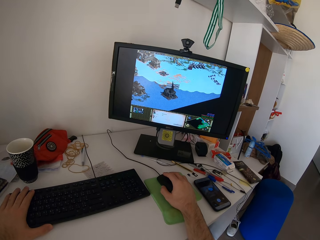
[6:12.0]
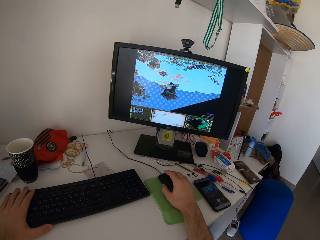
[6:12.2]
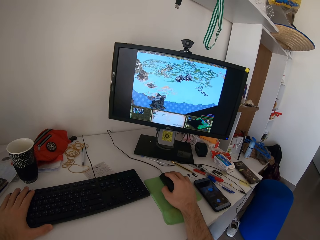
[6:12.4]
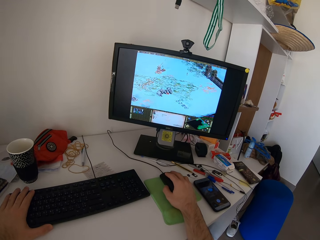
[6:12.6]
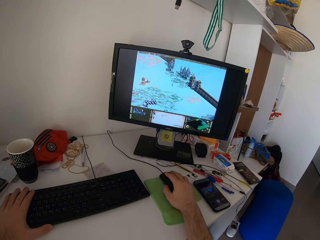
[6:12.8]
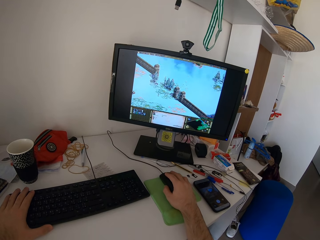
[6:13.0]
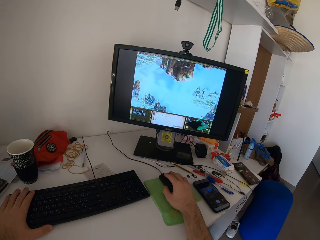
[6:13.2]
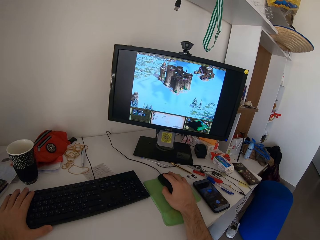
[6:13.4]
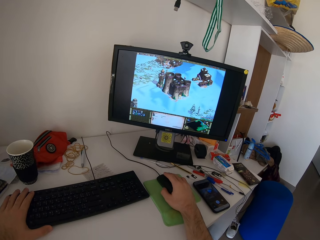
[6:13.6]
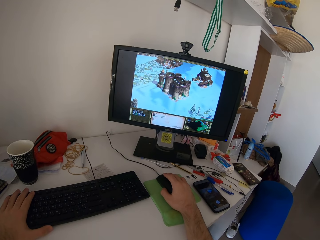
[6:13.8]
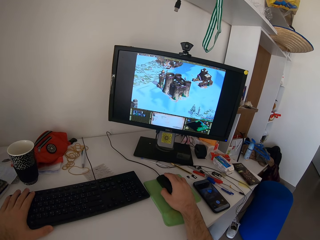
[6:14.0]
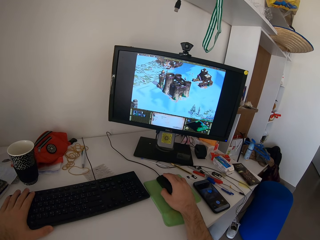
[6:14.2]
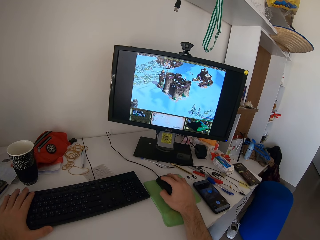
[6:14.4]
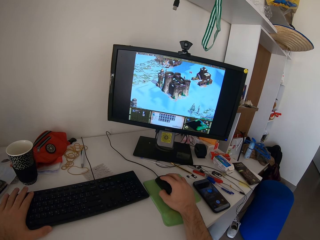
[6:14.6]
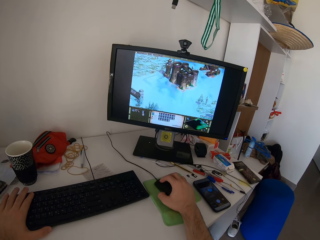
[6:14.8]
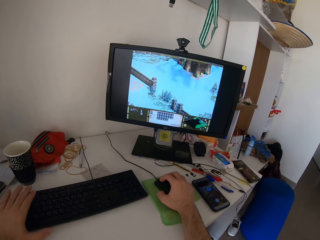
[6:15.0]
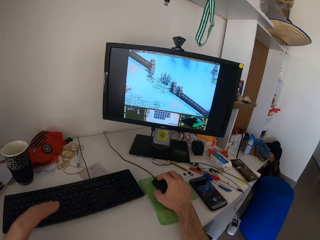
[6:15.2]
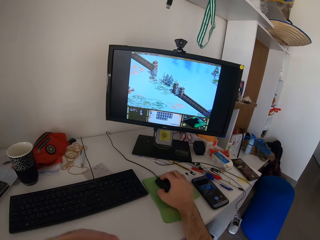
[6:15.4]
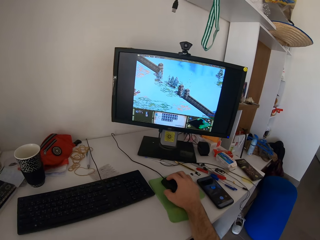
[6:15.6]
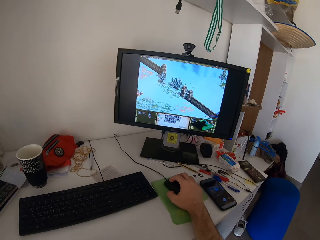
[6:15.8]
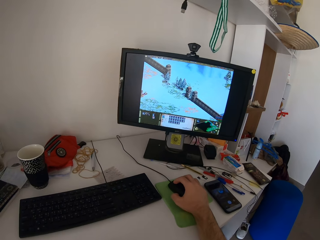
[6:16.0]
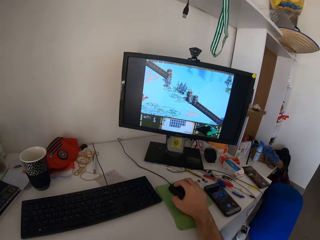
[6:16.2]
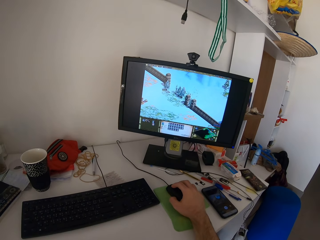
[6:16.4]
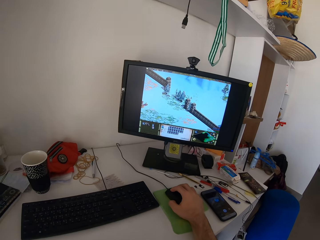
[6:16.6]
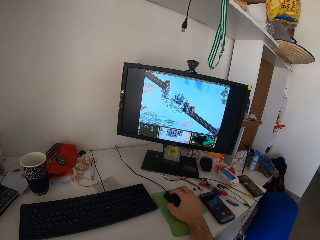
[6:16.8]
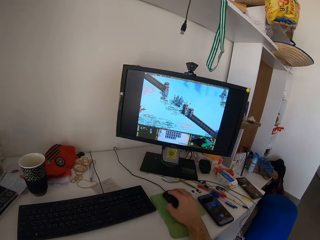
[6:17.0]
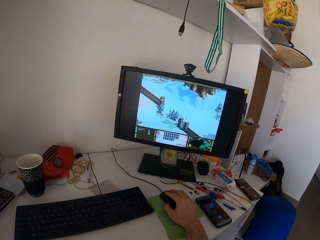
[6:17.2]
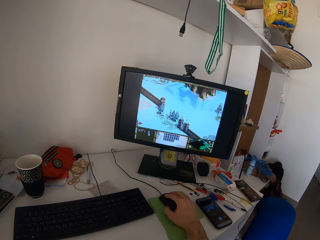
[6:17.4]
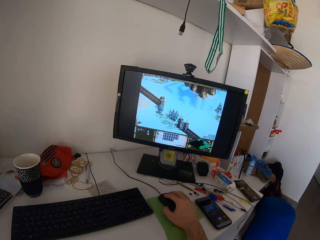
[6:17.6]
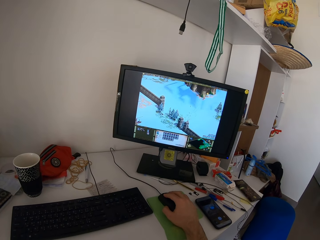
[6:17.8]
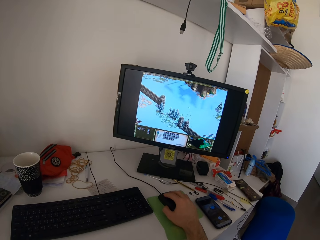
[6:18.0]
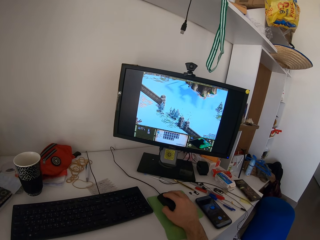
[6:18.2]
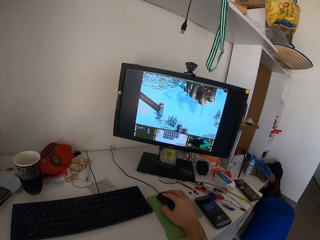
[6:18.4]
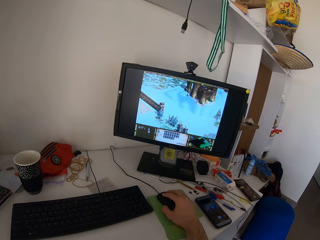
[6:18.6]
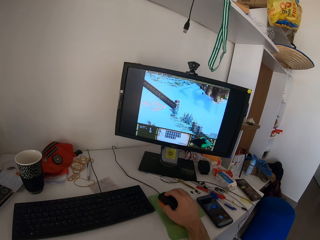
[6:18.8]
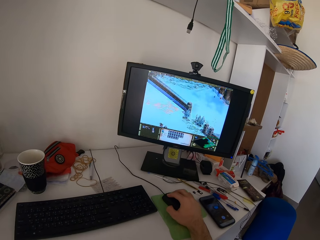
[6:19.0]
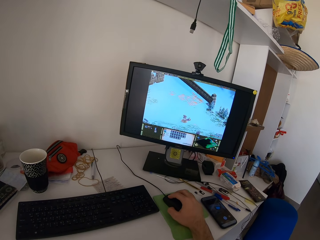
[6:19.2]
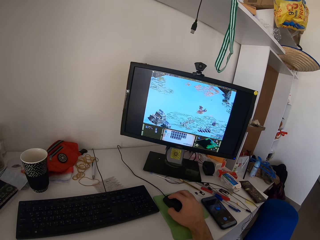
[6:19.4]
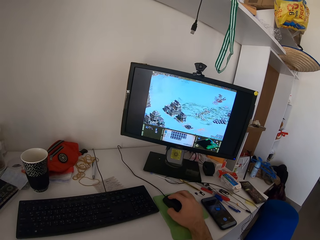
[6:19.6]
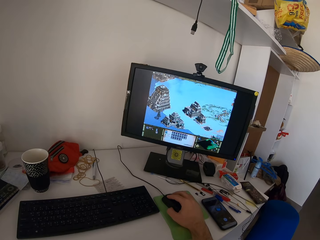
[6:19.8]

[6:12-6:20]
The camera wearer lifts his left hand off the keyboard. He plays a game in the computer machine using a mouse.

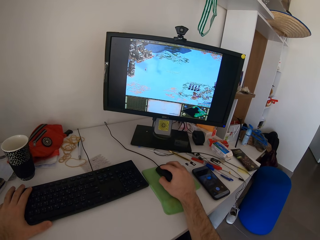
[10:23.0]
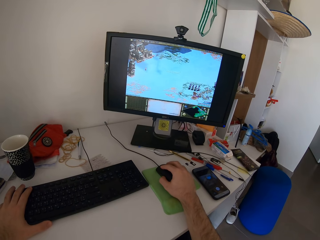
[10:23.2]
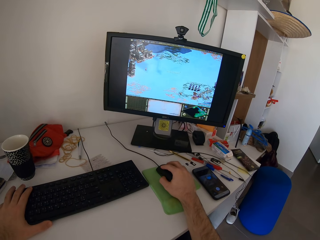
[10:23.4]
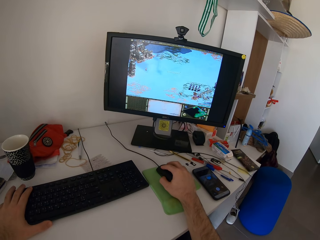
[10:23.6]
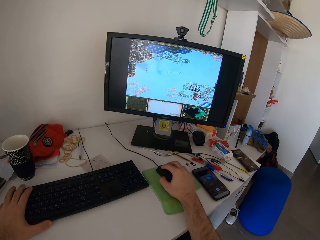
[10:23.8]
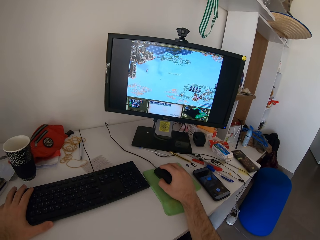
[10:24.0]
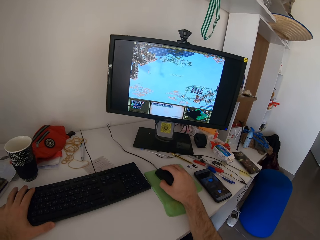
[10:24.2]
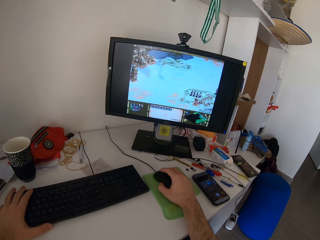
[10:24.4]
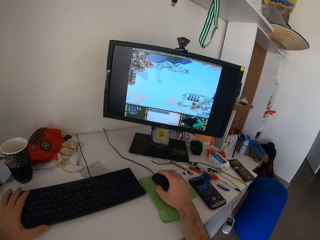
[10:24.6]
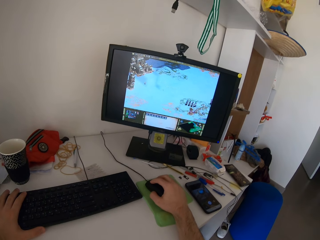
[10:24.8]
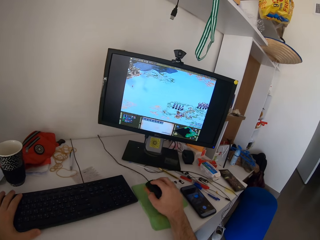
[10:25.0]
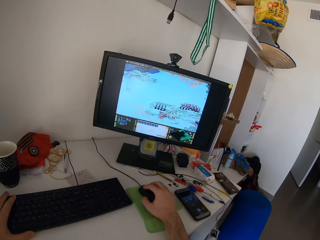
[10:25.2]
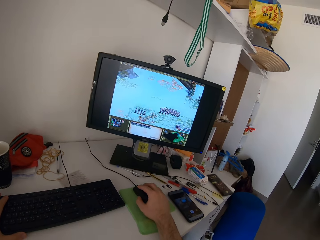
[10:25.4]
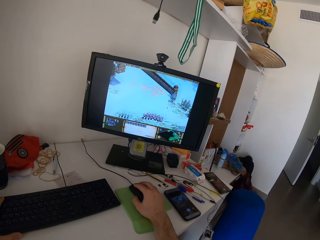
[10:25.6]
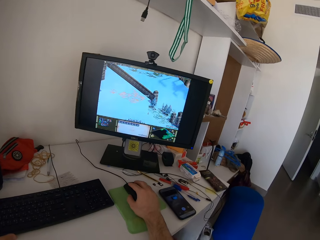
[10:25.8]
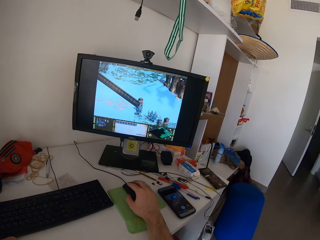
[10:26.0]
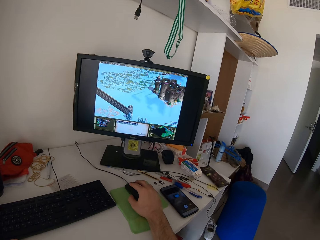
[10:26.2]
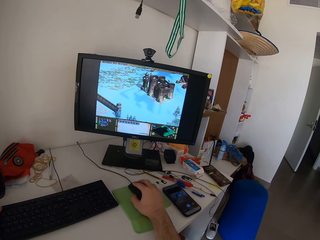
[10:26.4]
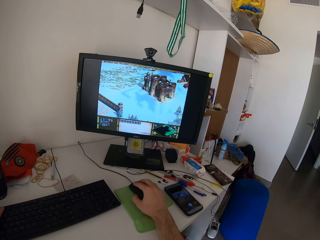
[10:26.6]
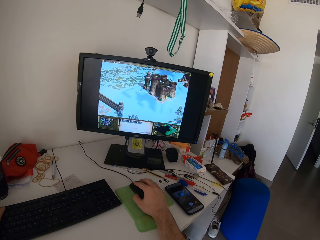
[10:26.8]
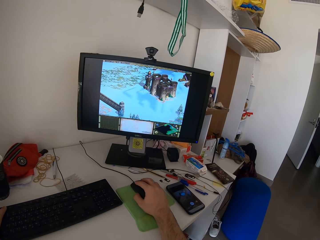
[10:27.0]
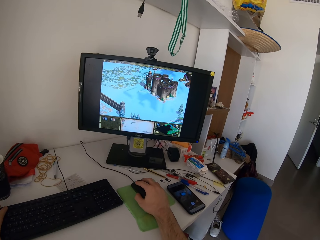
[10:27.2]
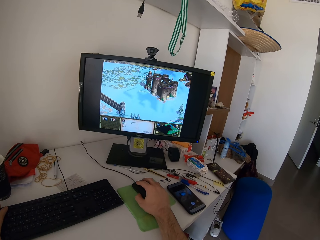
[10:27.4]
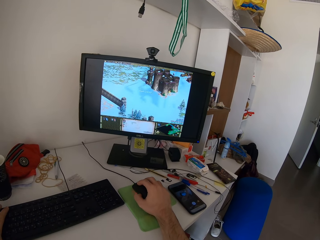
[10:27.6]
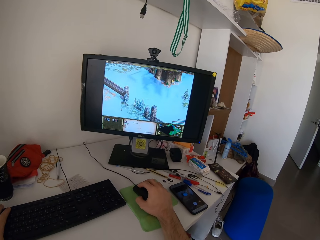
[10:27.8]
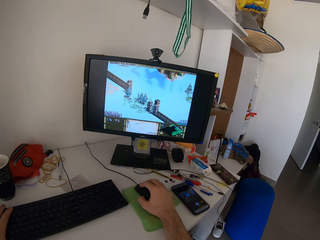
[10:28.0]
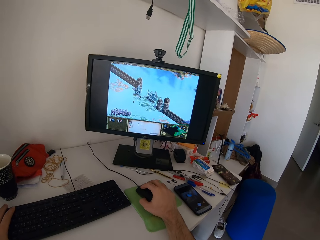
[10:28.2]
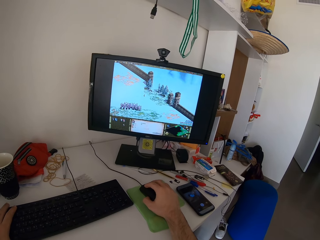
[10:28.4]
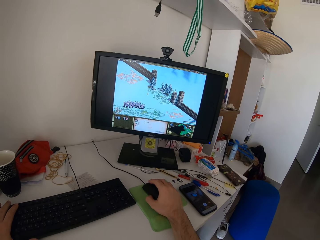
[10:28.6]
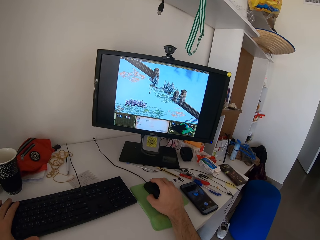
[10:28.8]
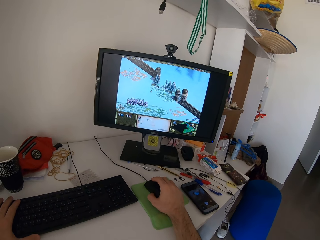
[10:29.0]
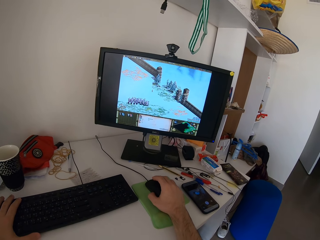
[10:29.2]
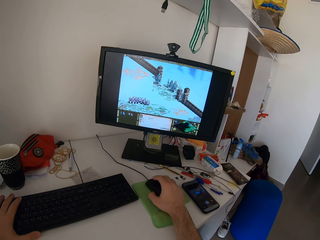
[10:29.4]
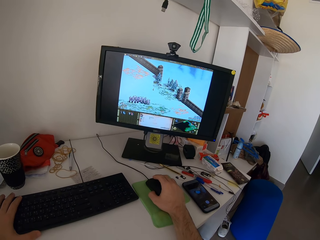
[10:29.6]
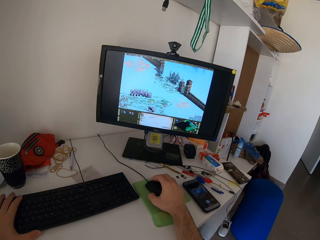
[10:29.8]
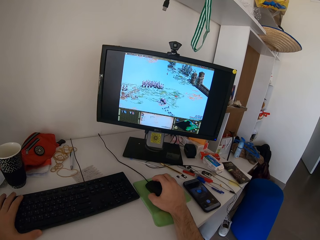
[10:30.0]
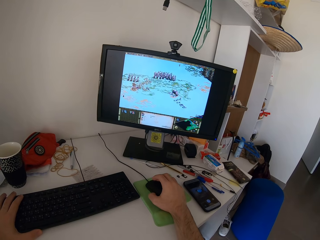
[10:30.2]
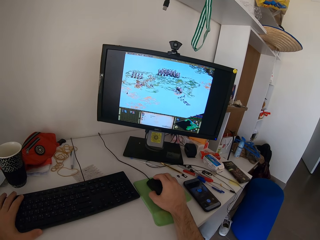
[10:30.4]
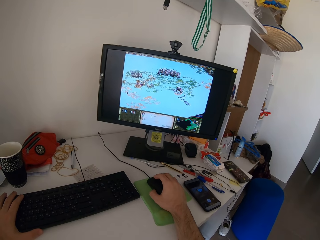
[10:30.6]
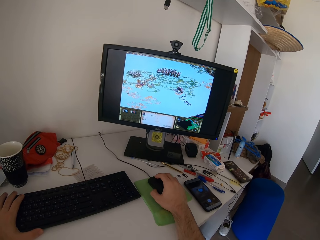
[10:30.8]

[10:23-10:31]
The camera wearer moves his head.

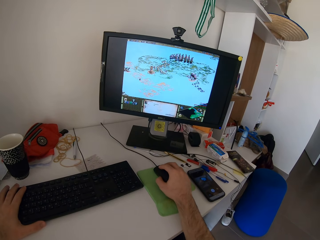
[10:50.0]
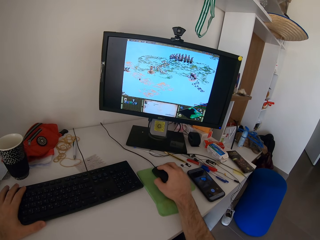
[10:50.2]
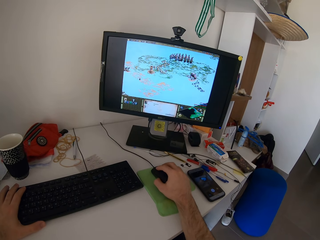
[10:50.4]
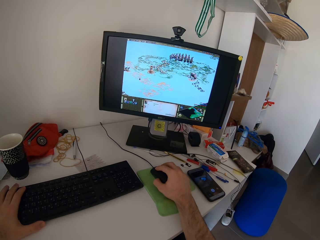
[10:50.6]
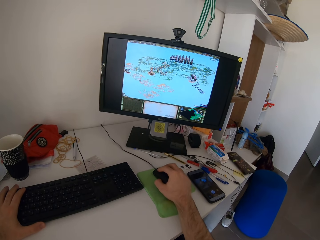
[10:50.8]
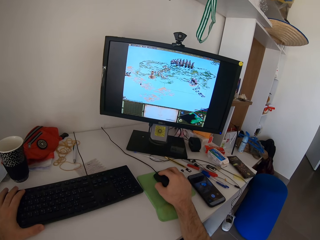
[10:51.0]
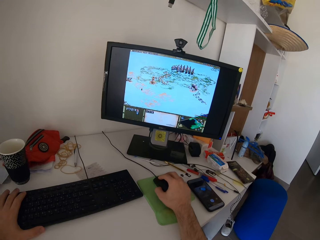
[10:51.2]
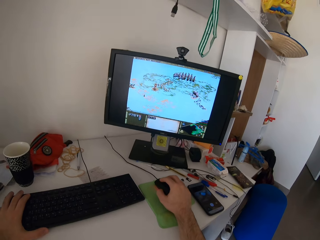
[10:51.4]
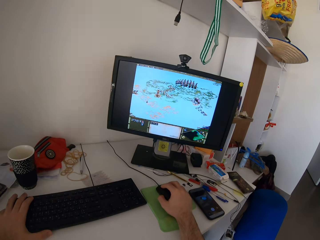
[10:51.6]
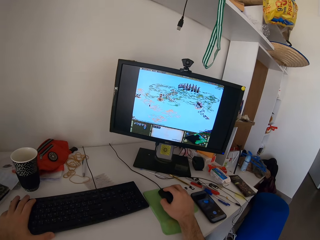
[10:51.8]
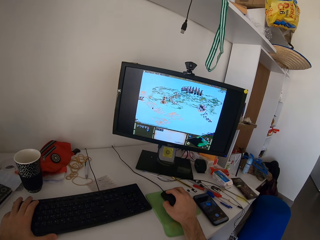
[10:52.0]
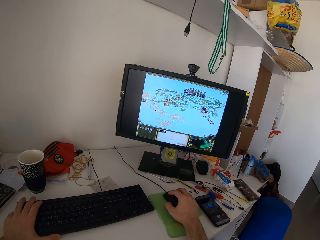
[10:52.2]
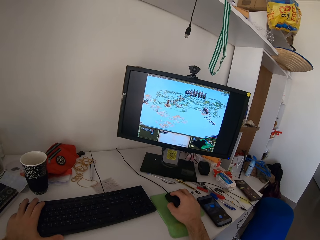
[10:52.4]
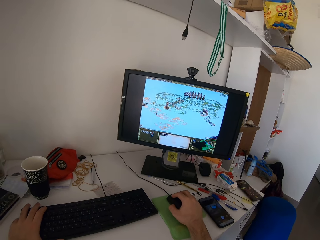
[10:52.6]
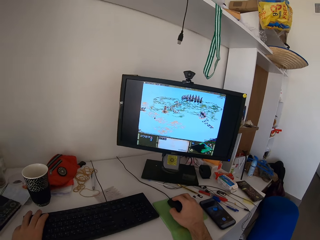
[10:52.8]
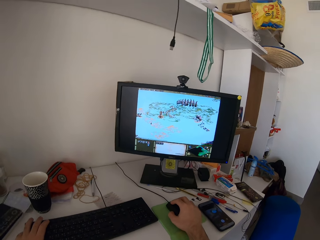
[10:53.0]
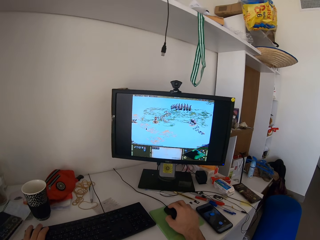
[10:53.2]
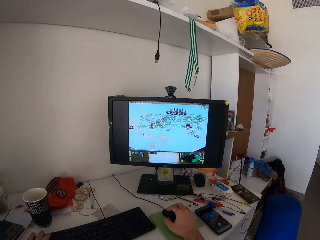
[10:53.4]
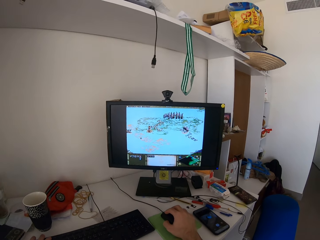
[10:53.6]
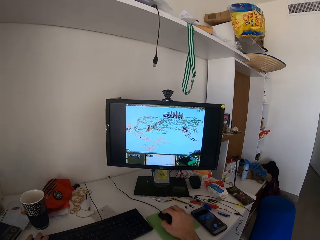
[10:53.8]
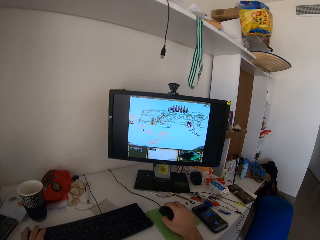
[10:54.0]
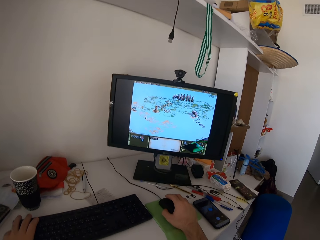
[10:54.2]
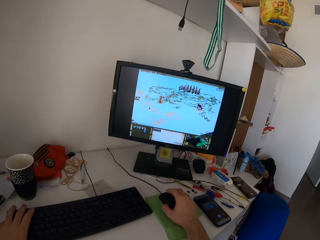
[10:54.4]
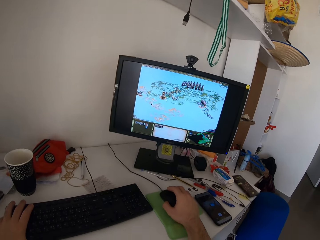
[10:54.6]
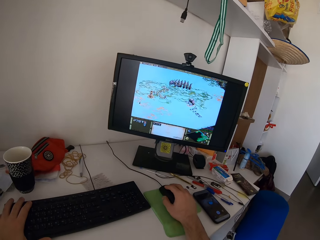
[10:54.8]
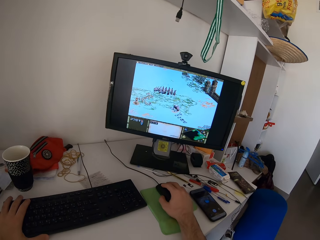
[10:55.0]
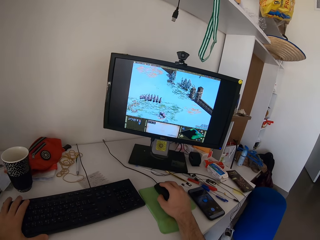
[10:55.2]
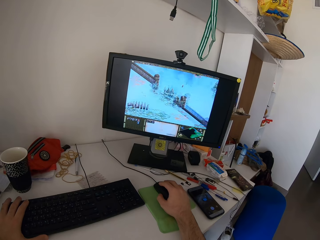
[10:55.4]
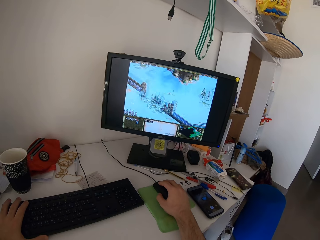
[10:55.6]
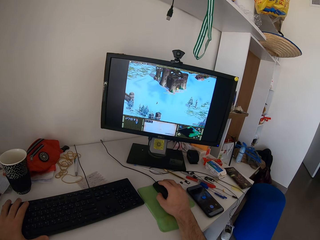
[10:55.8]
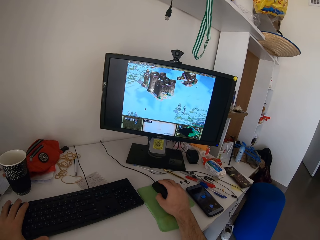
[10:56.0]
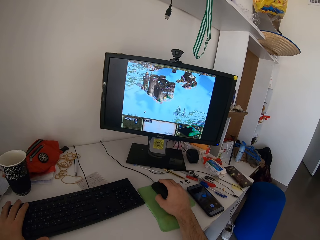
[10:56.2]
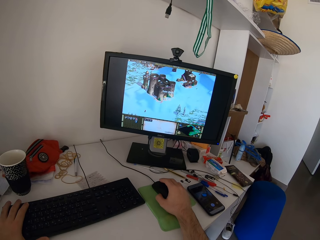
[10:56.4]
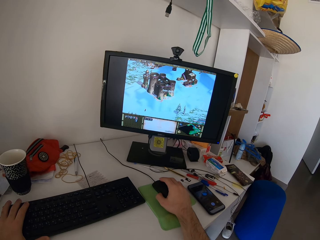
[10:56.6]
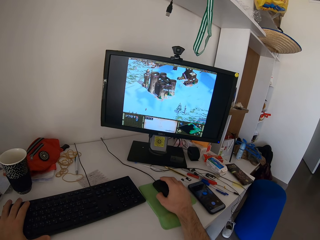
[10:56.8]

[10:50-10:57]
The camera wearer moves his head.
